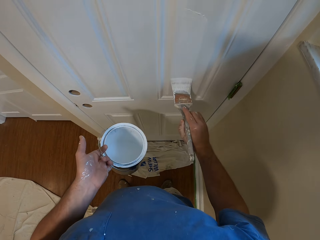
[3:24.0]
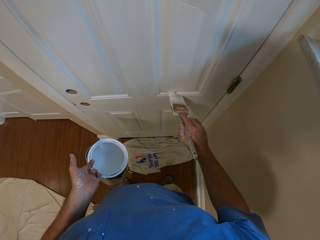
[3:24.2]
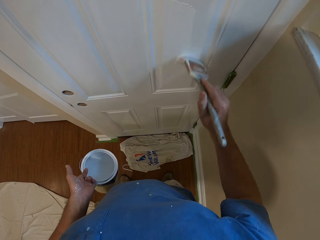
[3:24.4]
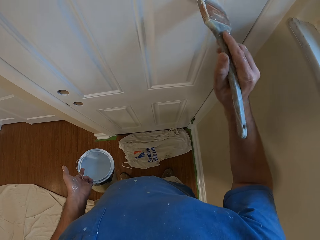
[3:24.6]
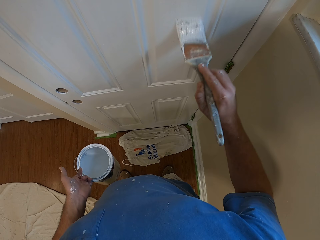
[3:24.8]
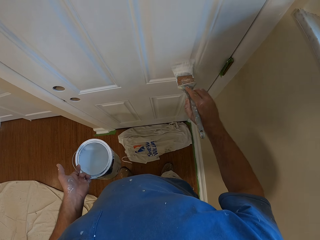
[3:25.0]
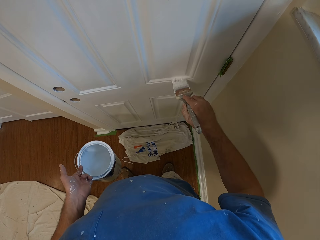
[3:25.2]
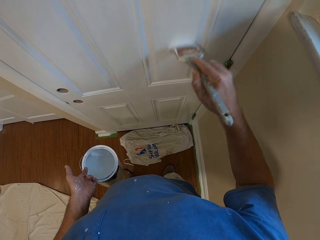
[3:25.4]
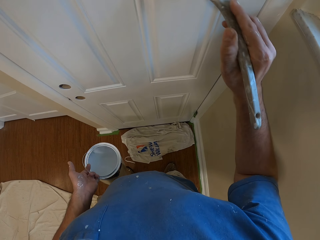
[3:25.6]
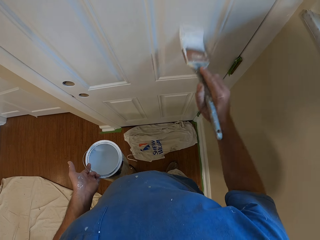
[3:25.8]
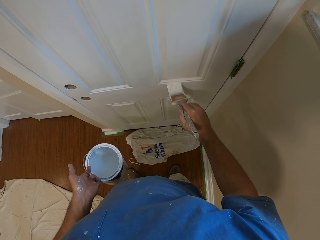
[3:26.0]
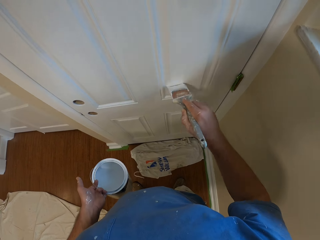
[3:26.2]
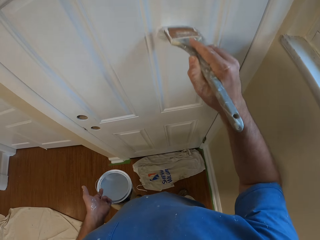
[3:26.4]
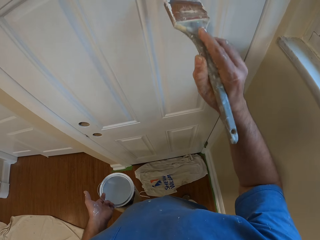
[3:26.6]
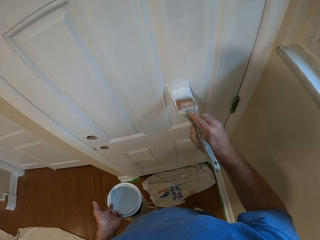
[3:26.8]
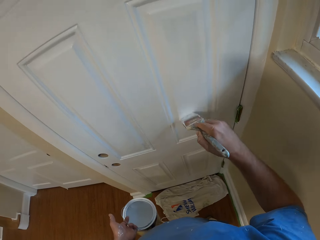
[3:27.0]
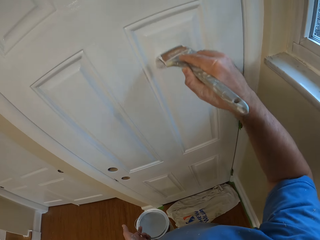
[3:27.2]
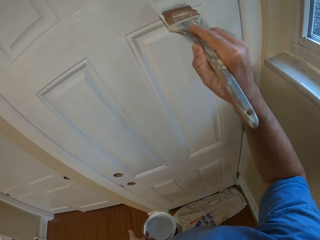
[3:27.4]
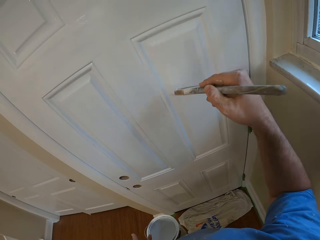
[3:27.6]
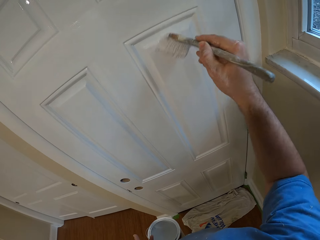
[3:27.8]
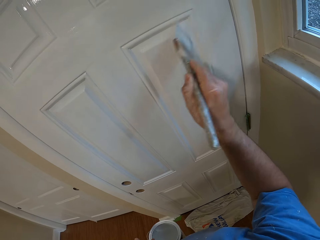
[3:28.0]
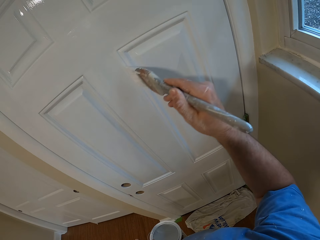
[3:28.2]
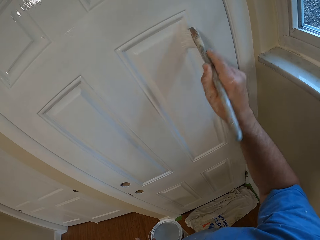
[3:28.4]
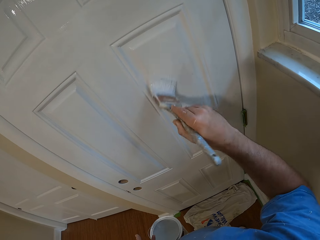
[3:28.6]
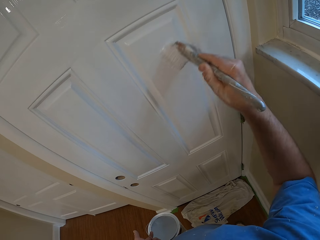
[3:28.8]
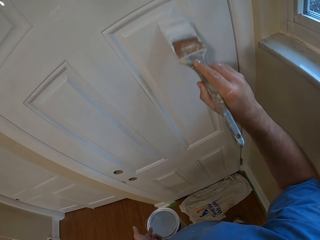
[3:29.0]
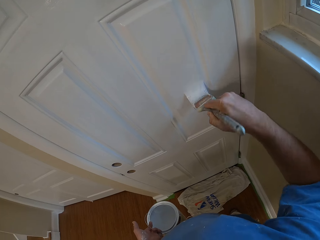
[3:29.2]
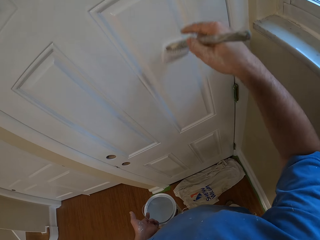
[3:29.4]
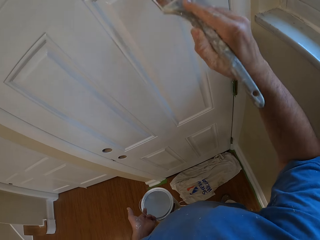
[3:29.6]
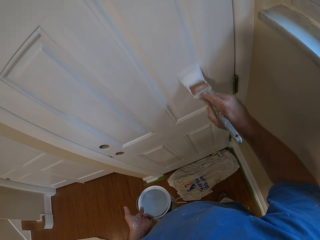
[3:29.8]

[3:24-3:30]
The camera wearer paints the door with the brush.

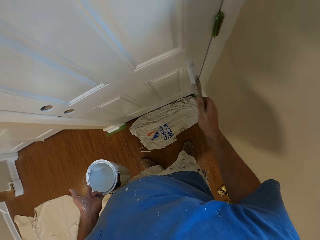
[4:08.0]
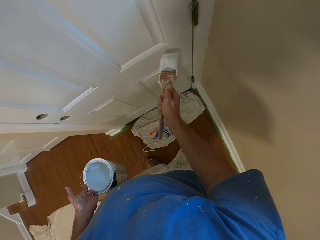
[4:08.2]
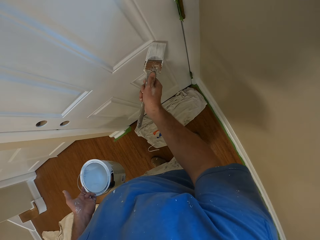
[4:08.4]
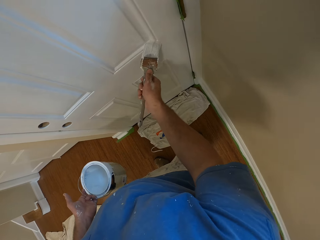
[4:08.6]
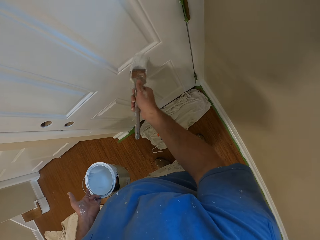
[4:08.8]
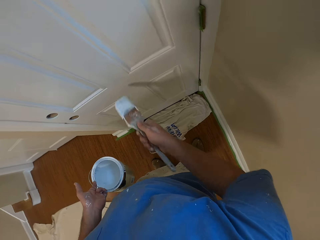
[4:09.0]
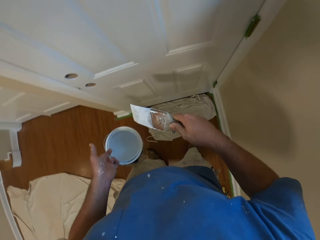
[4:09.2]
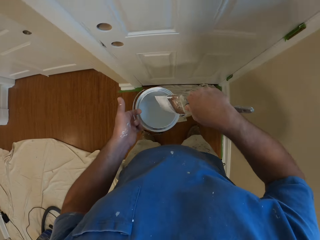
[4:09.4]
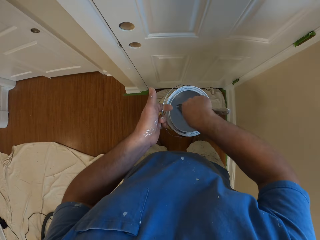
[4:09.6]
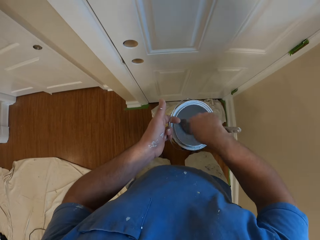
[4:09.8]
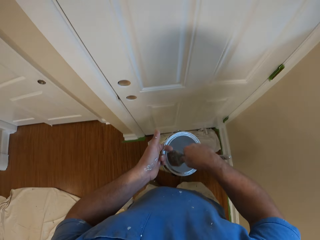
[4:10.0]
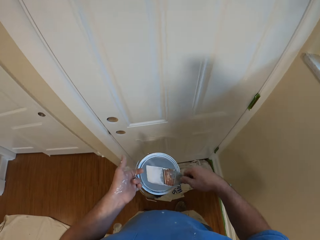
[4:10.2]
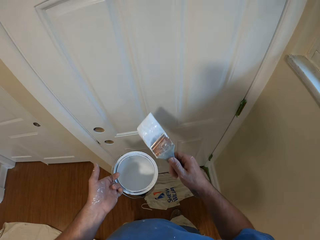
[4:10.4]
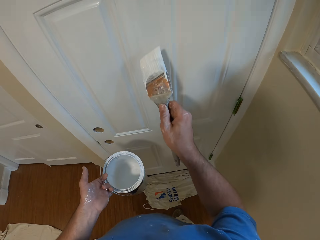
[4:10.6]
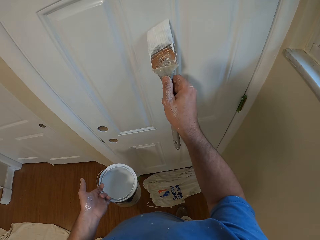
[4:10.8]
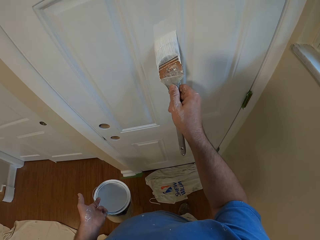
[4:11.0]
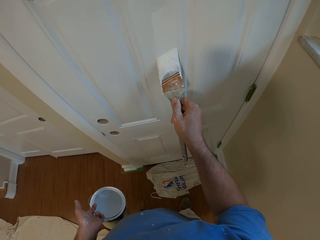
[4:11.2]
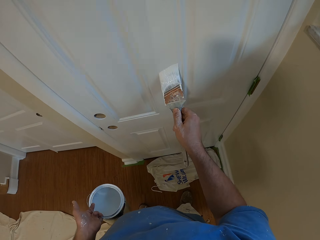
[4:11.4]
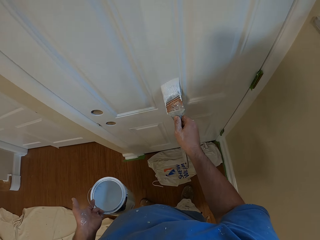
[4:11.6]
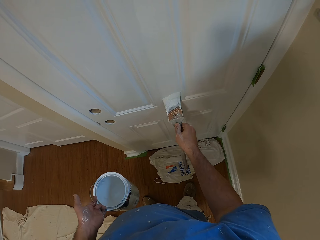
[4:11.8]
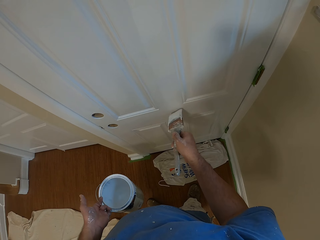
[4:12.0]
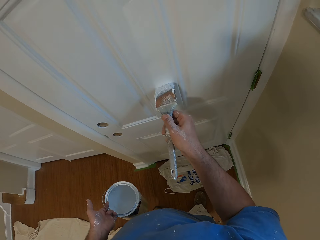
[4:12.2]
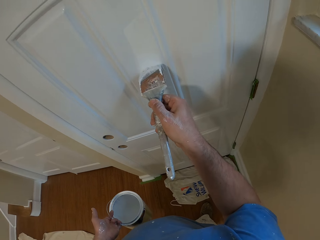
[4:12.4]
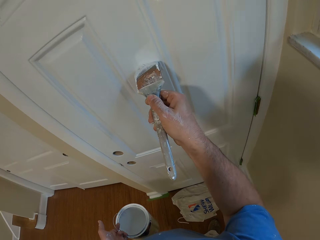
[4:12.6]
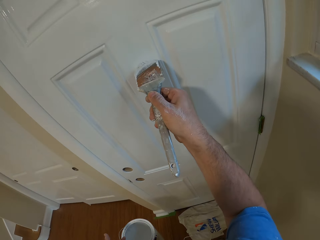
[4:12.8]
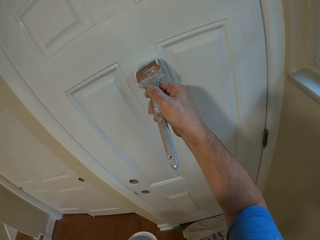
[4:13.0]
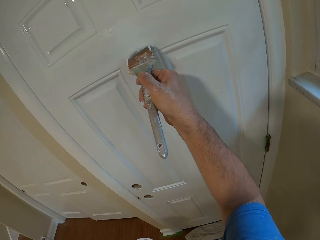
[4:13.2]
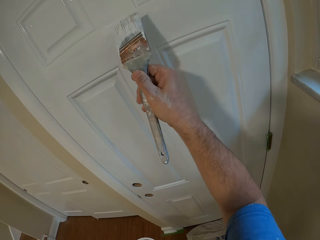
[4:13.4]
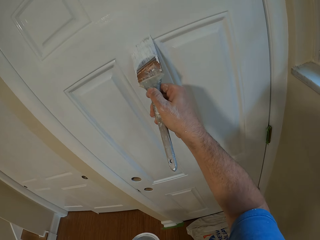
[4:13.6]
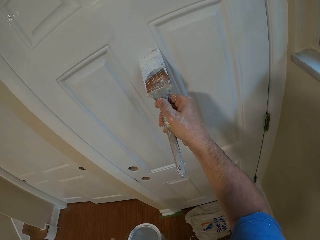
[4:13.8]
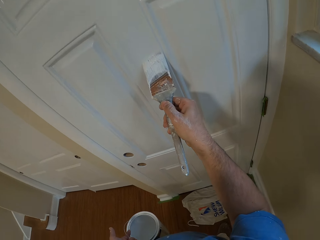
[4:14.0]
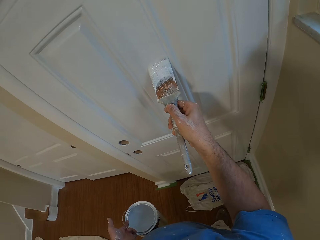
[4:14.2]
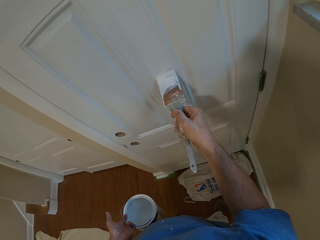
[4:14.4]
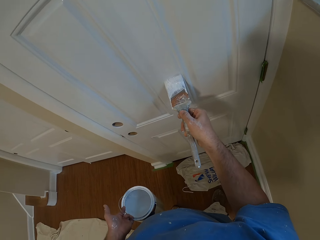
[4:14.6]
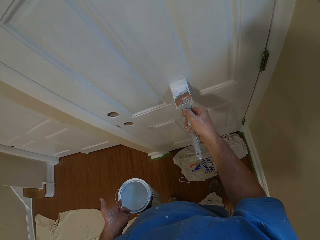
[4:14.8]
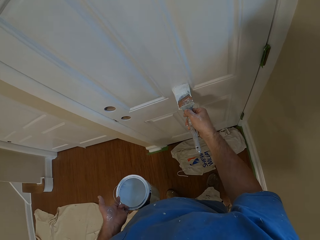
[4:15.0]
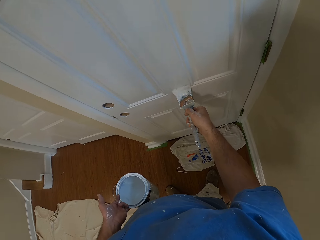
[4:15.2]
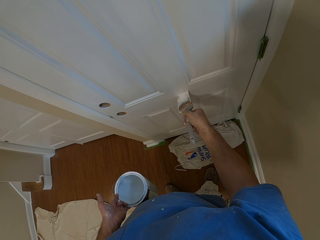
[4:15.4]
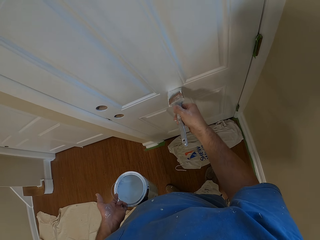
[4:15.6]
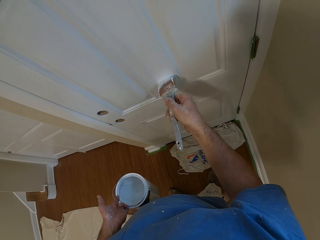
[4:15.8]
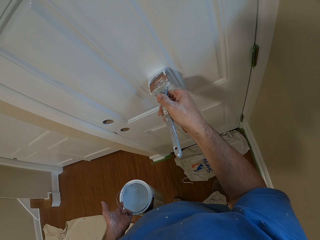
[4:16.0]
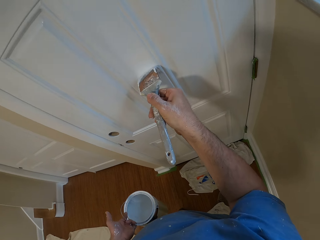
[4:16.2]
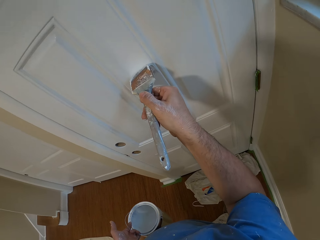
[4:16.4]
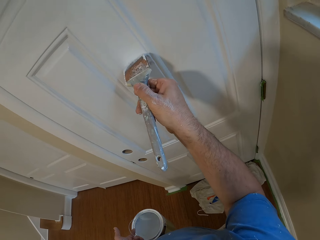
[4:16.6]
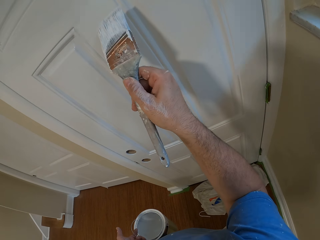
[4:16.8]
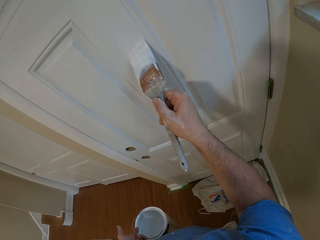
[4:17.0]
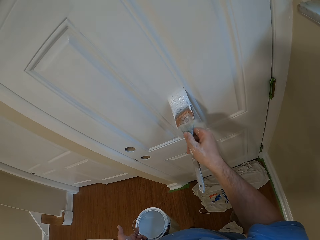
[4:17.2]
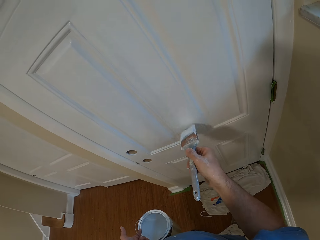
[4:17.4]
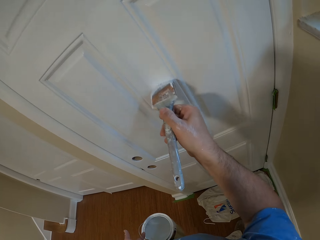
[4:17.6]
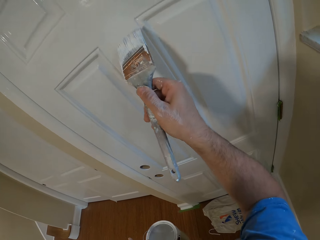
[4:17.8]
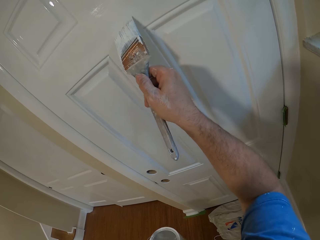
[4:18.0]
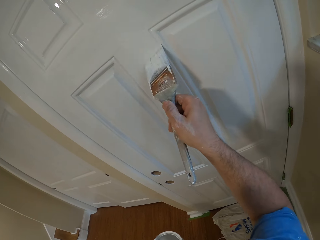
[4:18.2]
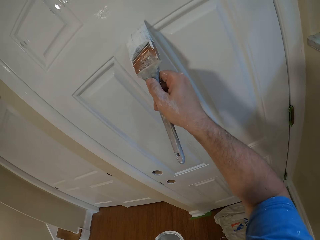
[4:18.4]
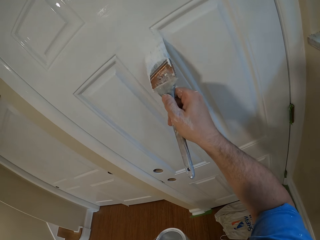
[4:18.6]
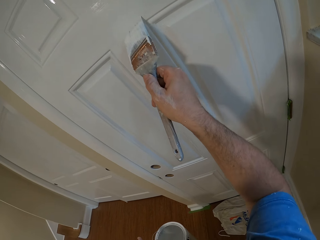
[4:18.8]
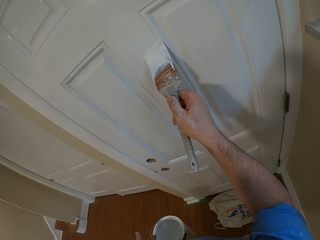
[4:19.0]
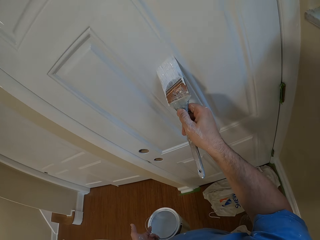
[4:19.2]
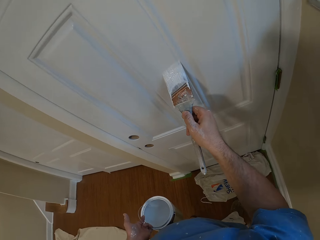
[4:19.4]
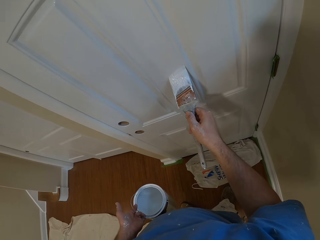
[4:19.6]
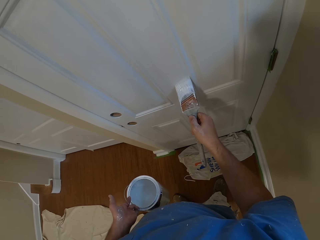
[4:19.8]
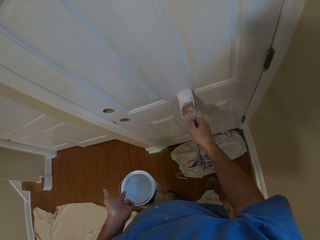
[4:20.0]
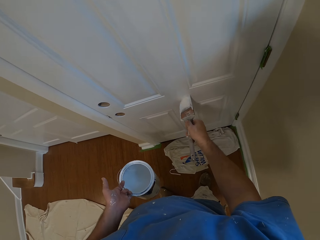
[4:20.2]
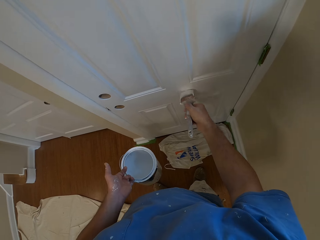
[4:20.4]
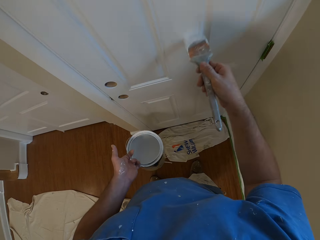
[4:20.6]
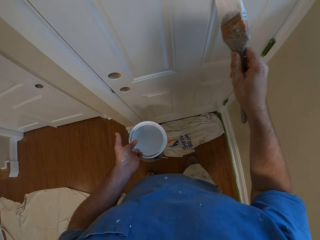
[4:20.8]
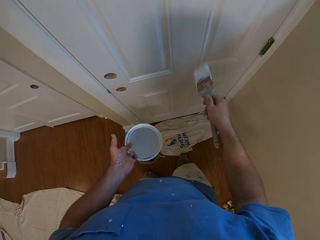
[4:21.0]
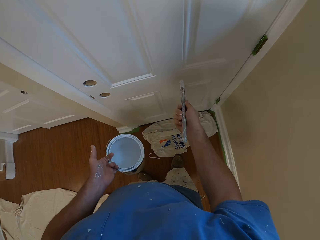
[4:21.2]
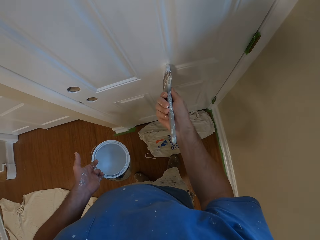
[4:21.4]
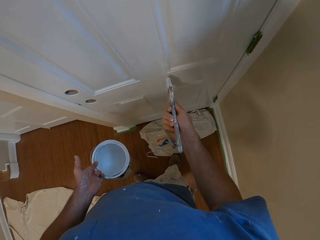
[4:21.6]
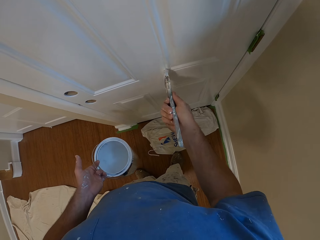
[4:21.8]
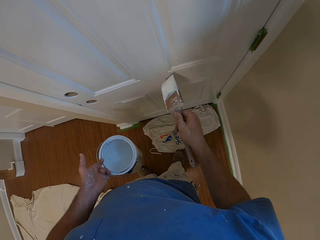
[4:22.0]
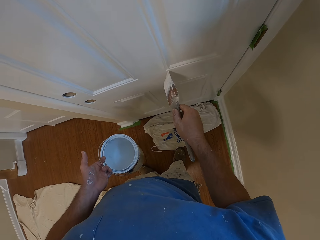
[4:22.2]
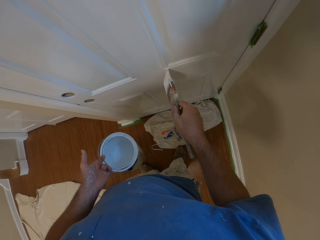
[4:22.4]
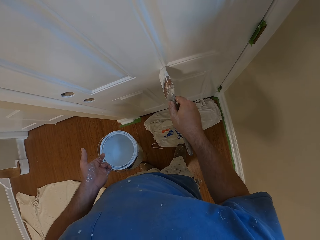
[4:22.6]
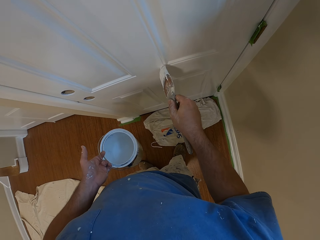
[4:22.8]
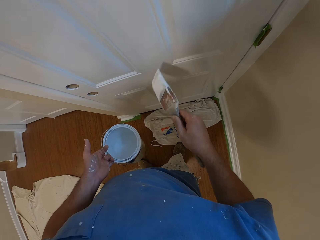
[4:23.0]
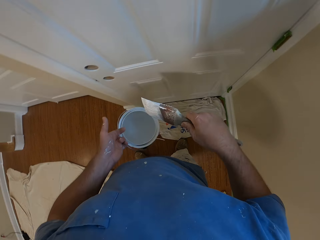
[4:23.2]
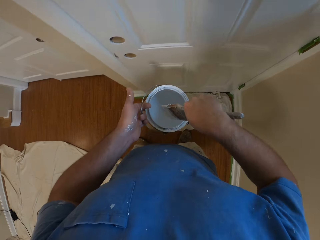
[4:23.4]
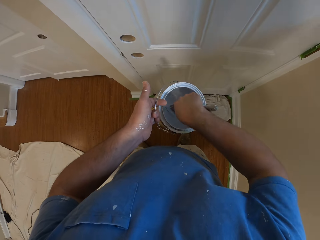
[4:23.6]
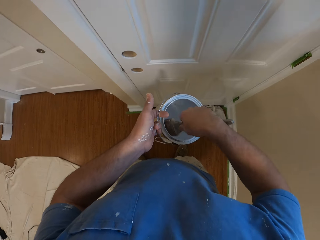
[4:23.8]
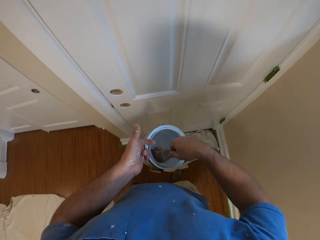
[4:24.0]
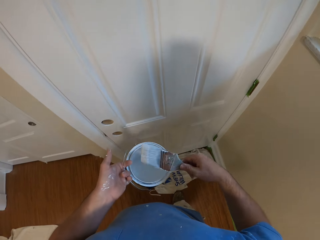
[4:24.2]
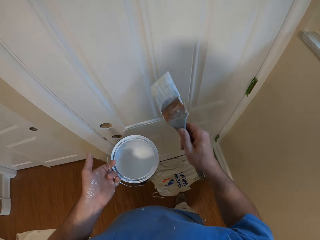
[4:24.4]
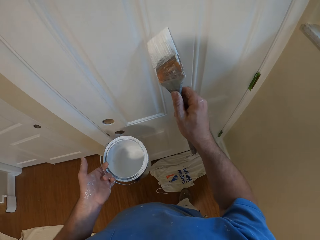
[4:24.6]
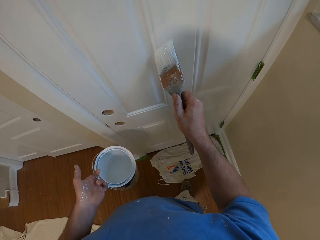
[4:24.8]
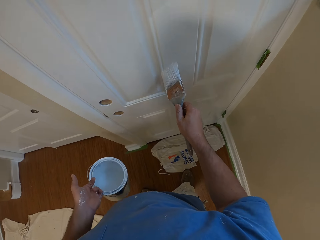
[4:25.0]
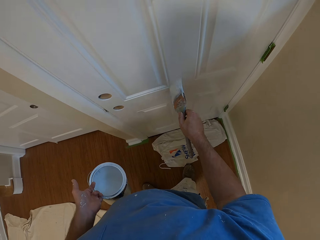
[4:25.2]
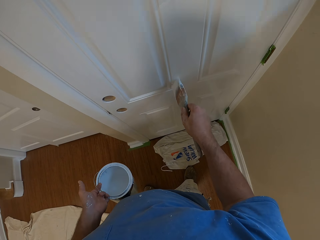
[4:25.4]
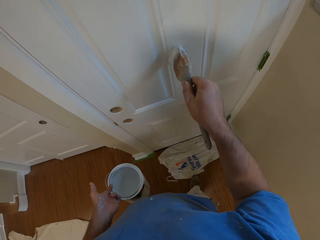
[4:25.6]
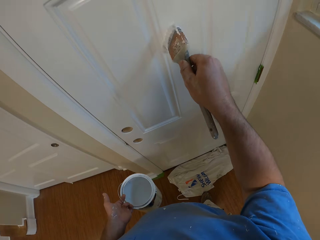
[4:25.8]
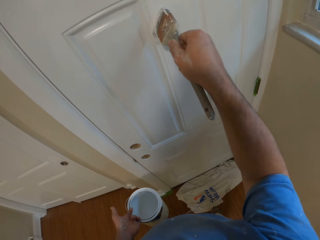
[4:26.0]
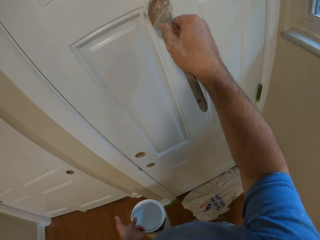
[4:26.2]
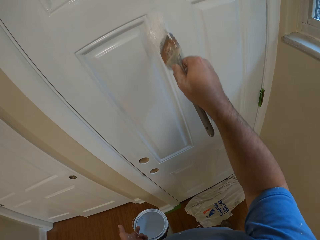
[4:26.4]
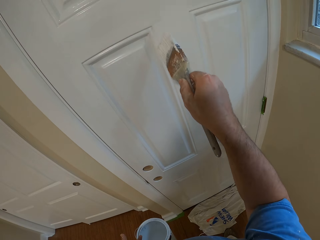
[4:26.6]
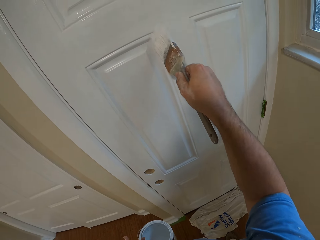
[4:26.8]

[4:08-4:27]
The camera wearer dips the brush inside the paint container. They paint the door with the brush. They dip the brush inside the paint container. They paint the door with the brush.
